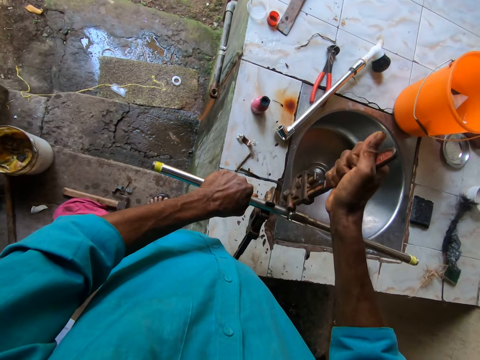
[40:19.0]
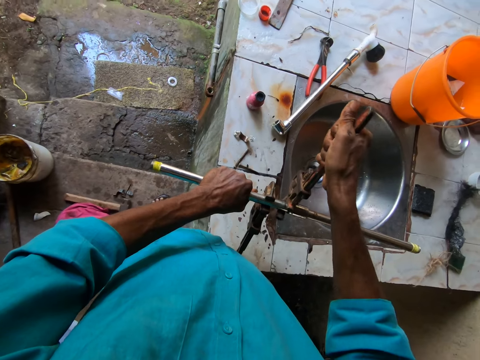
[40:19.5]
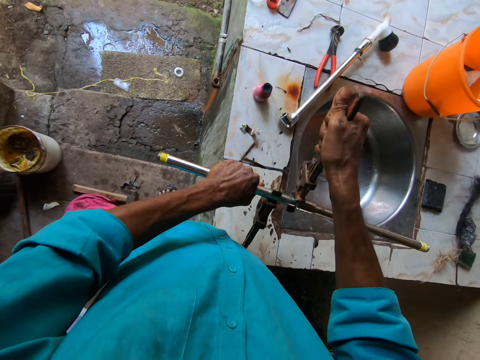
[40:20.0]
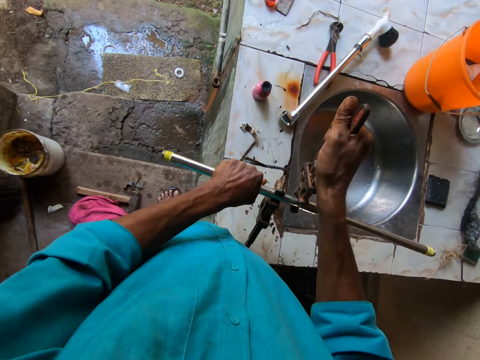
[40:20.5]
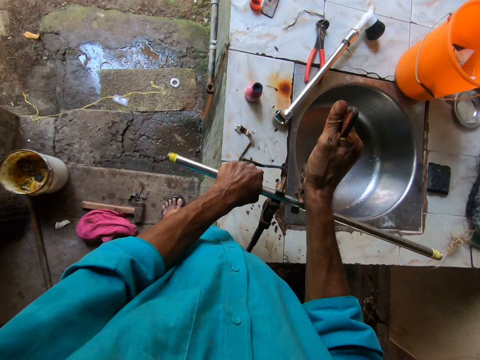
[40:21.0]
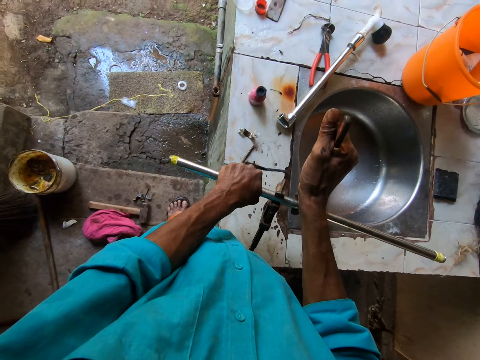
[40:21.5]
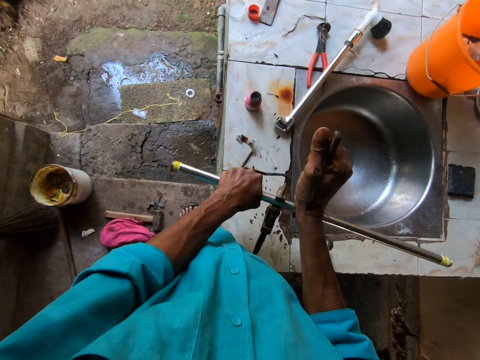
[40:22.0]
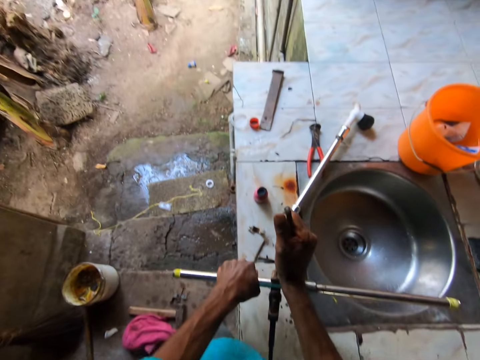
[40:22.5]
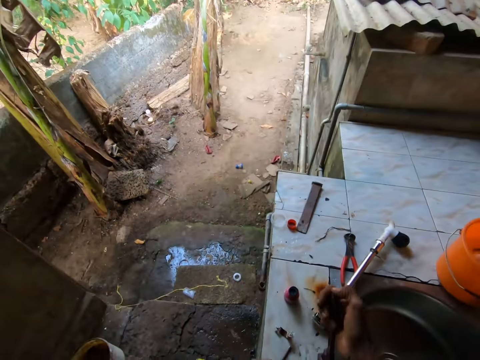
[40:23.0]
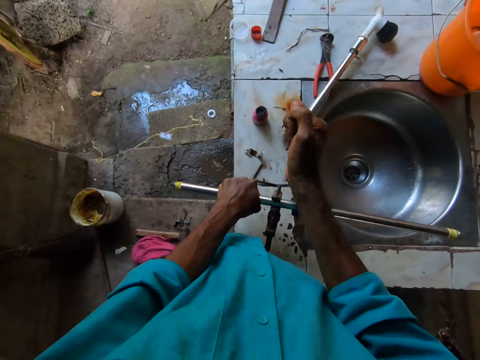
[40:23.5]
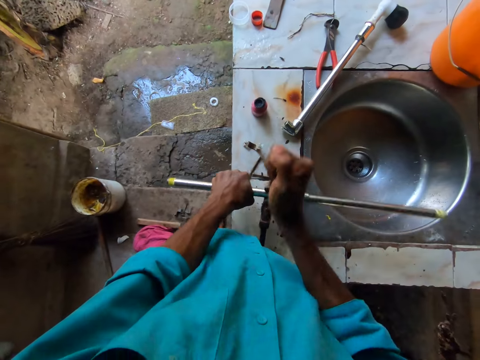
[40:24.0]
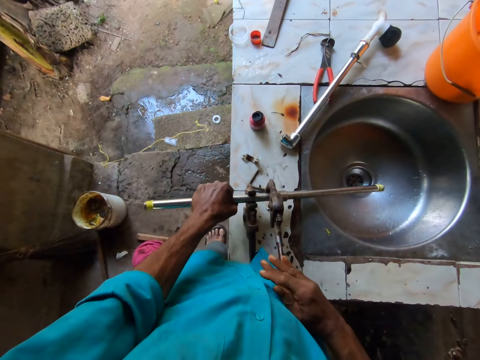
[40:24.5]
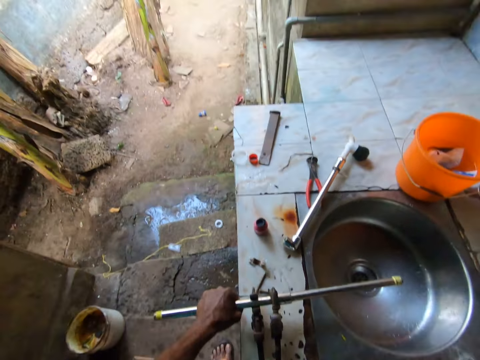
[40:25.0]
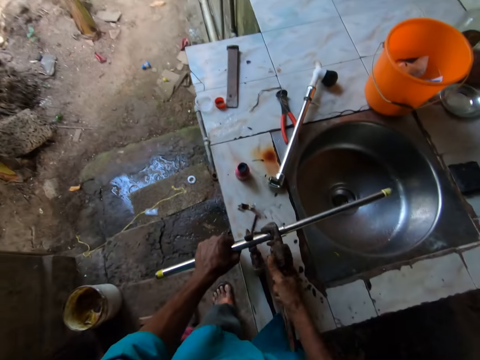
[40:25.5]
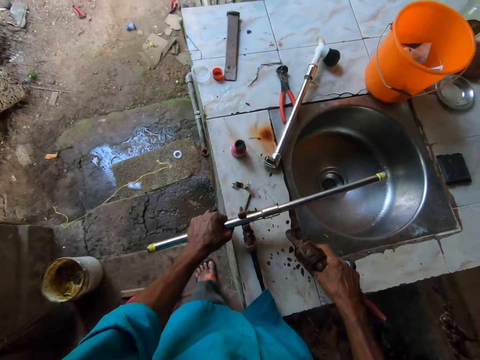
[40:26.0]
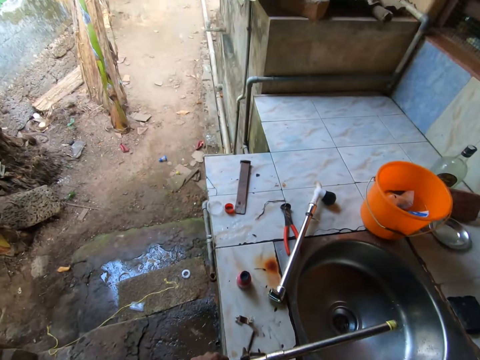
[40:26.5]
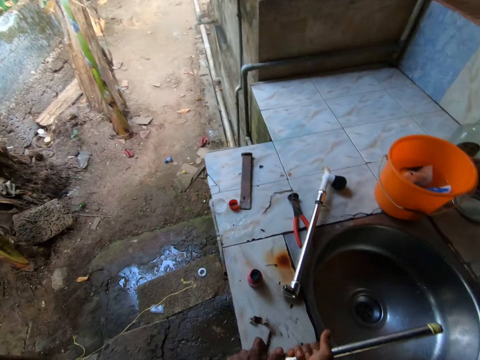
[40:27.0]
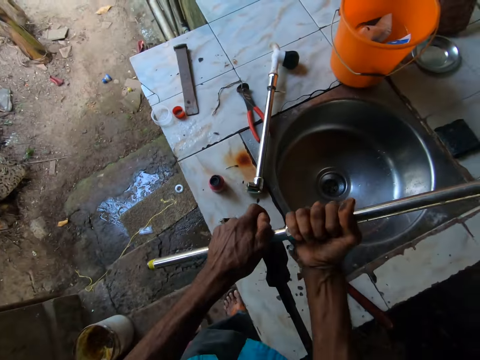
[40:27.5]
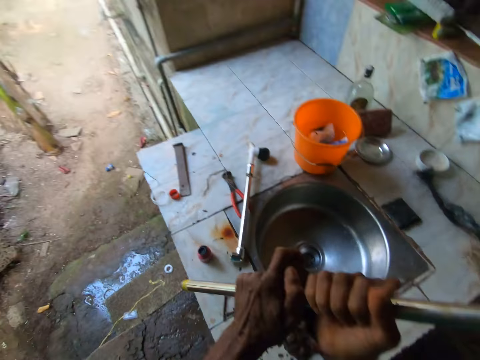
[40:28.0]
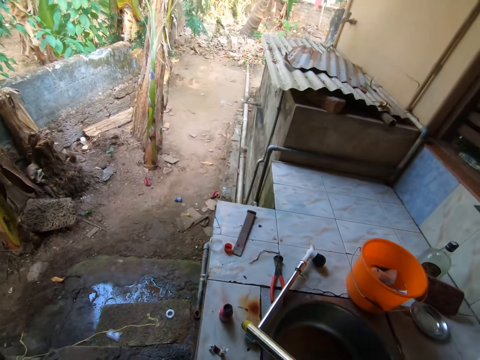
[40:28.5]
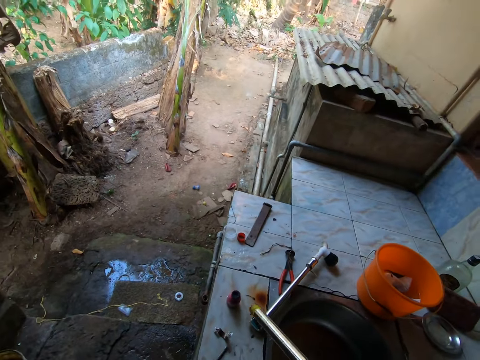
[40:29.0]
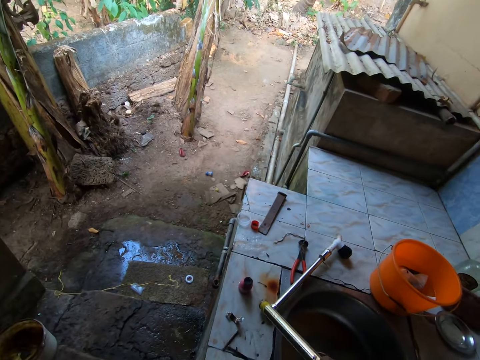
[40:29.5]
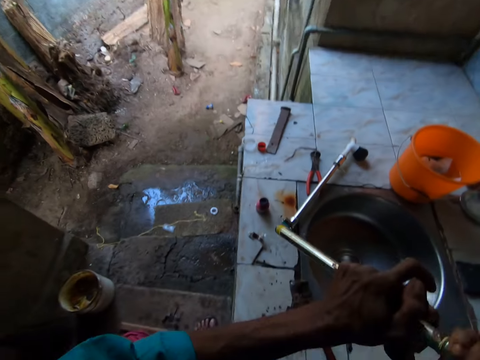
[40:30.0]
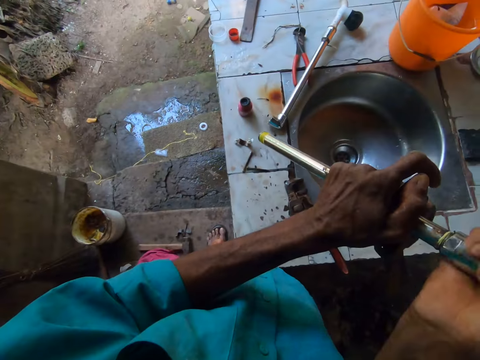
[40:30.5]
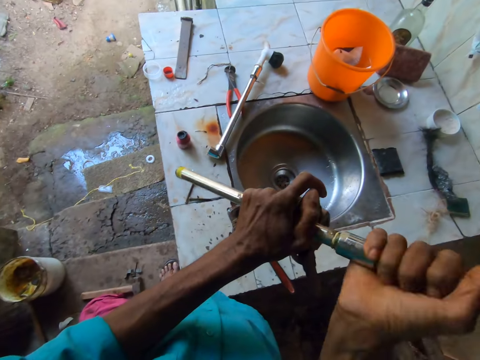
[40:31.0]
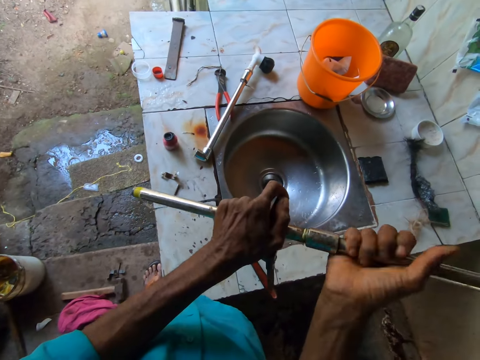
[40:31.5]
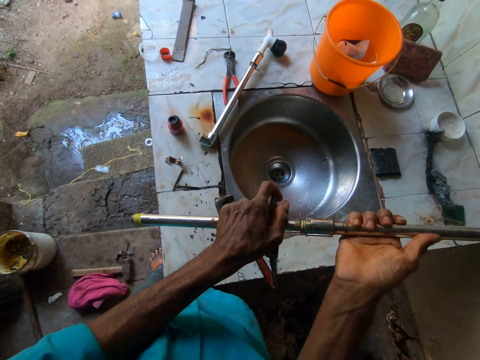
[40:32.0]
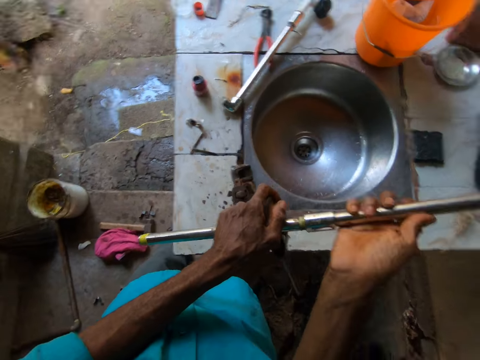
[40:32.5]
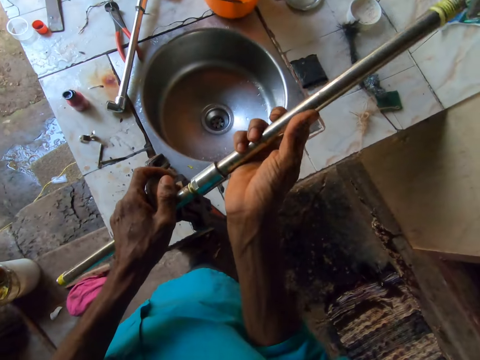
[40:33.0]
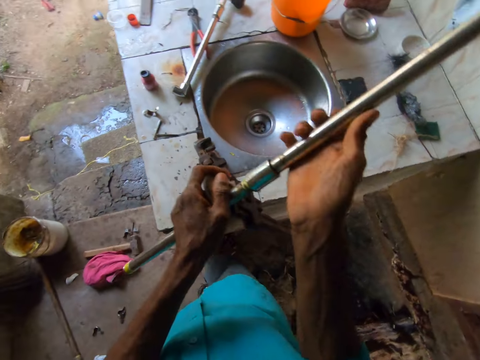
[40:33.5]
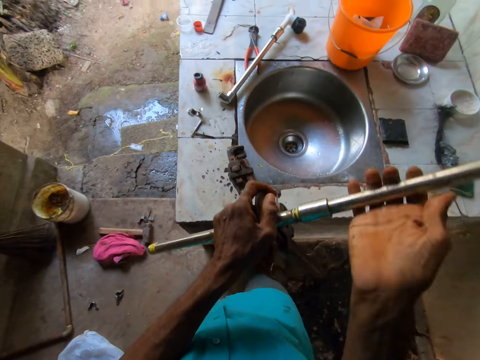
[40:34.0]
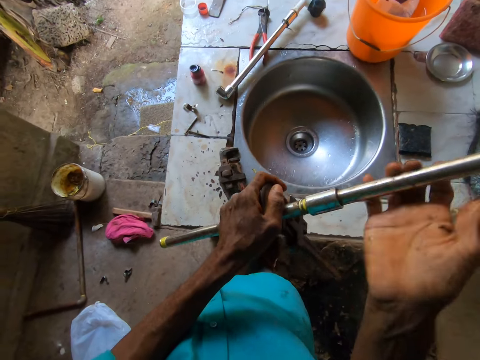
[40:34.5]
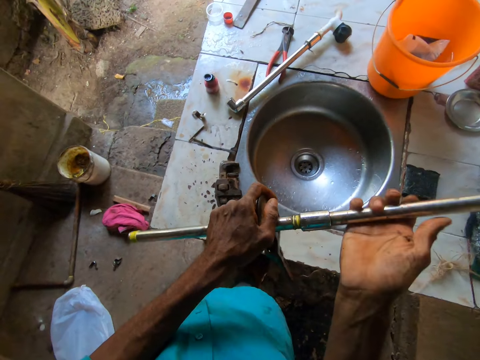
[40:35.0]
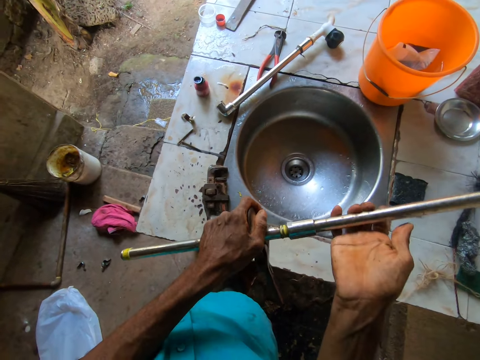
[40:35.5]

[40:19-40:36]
The camera wearer unscrews the pipe with the pipe wrench in his right hand. He separates the pipe with the other pipe wrench. He drops the pipe wrench on the counter top with his right hand. He unscrews the pipe with both hands. He separates the pipe with the other pipe wrench. He opens and loosens the pipe with a hand.

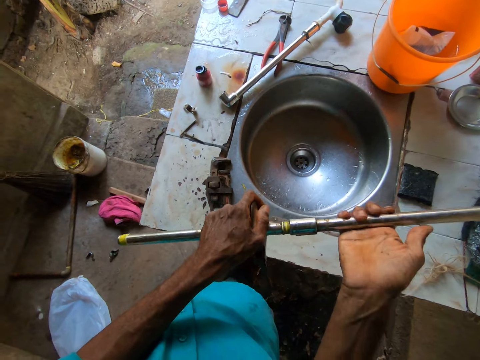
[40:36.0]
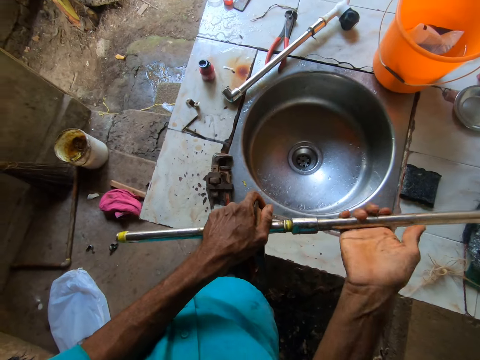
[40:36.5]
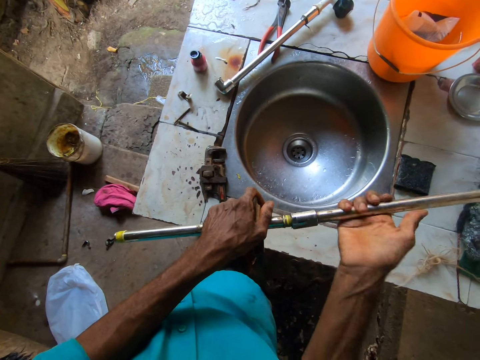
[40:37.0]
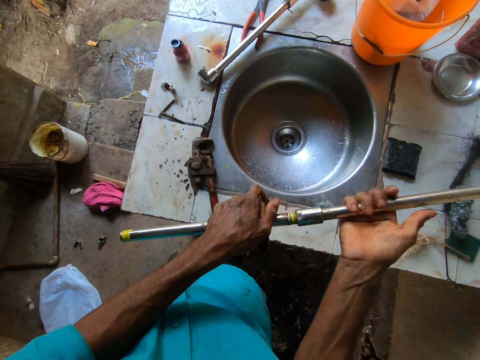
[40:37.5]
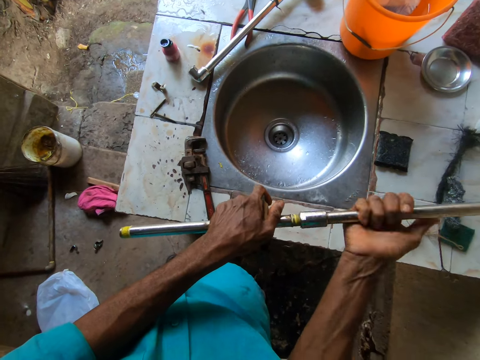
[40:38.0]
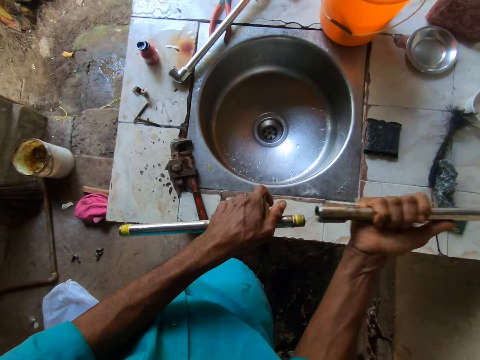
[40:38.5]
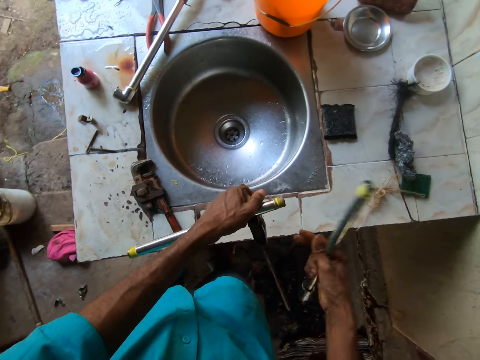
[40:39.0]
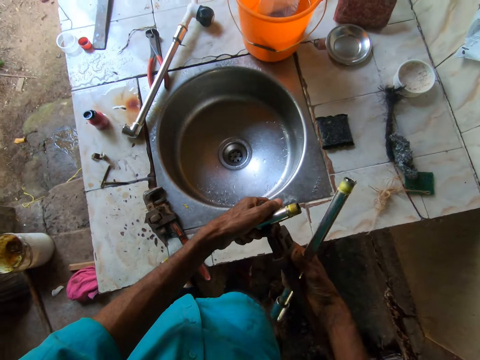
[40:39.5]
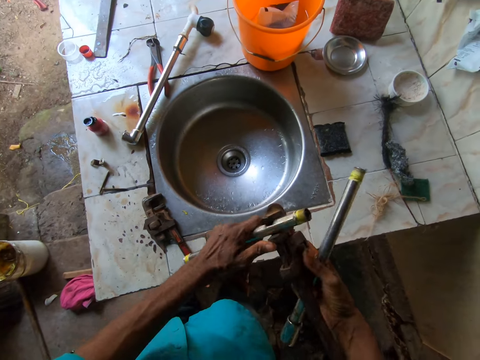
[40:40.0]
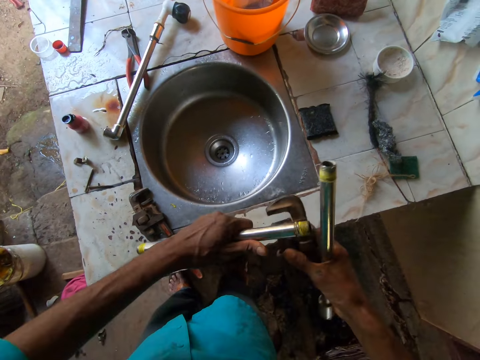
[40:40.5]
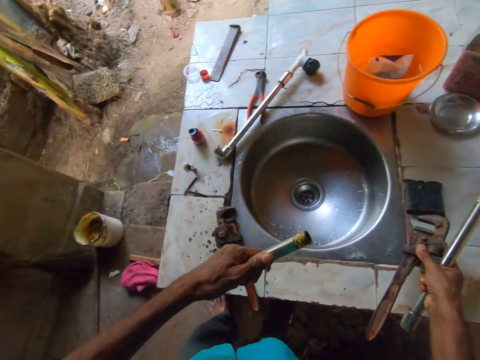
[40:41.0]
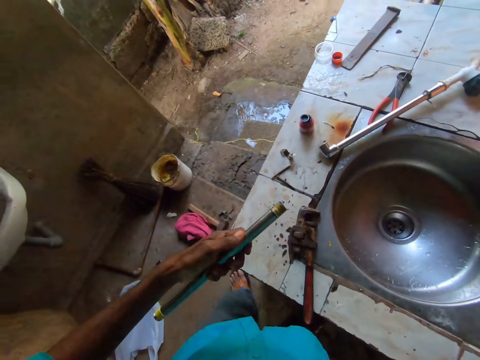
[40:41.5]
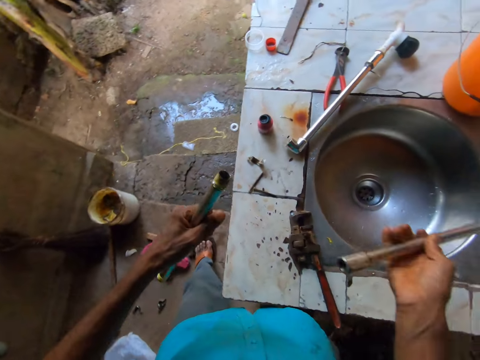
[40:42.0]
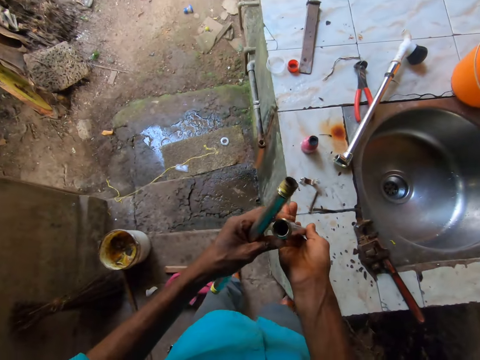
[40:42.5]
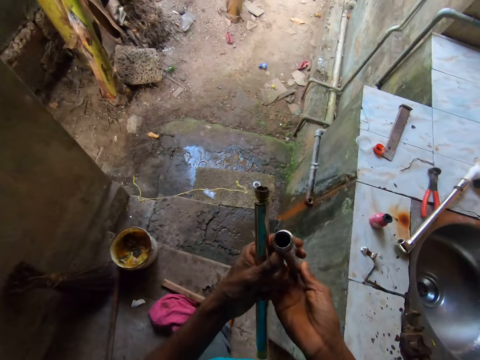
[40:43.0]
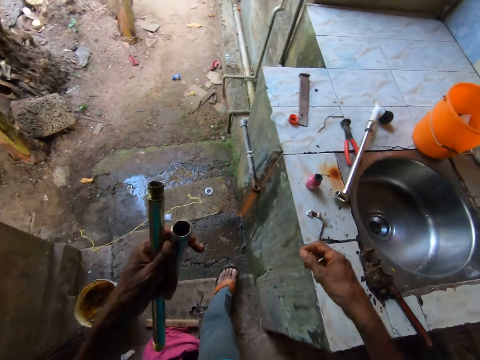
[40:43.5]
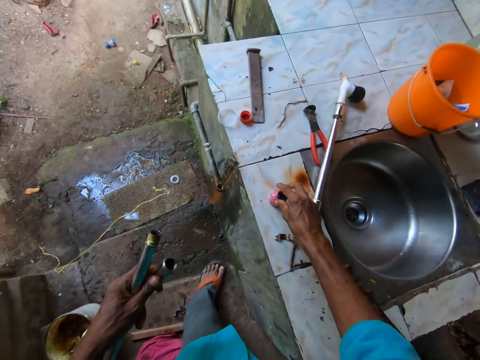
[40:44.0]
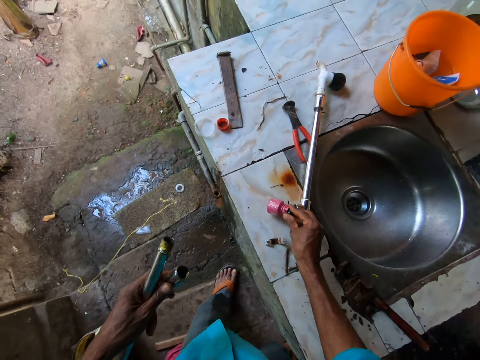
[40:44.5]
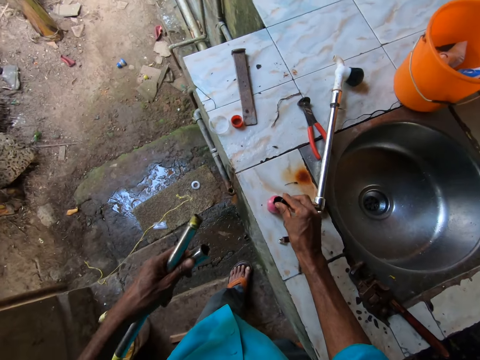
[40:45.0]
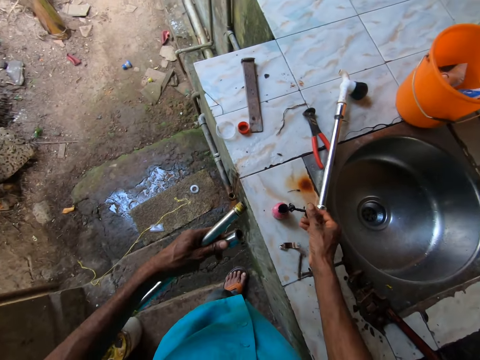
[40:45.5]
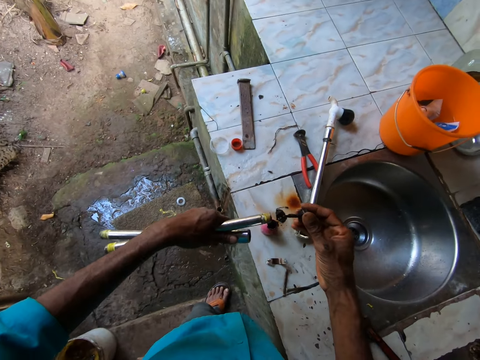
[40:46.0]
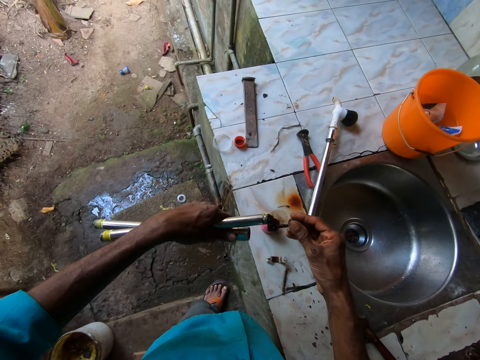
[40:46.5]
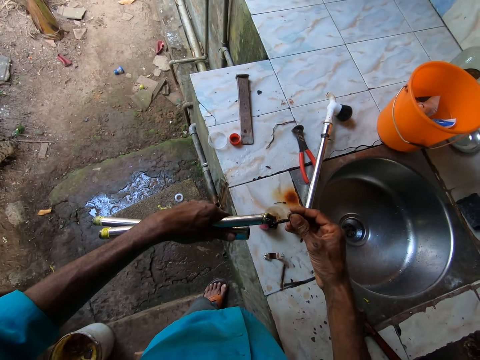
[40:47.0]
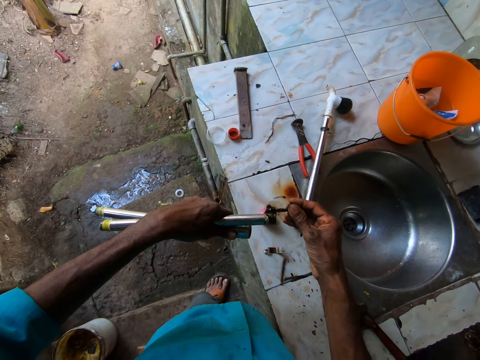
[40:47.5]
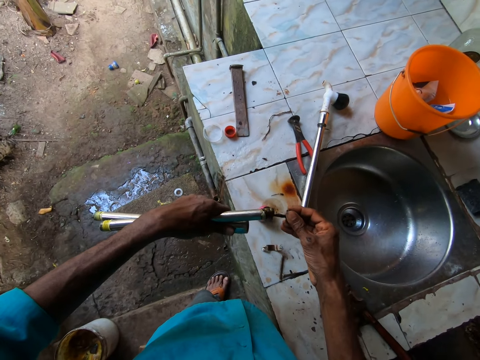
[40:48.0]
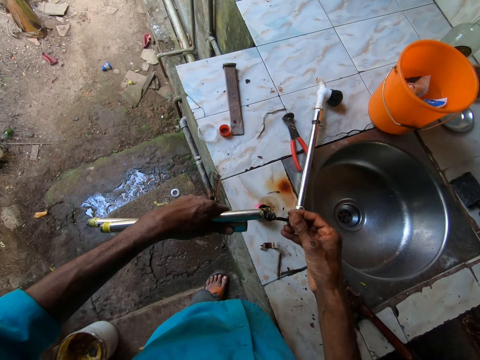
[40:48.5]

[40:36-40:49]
The camera wearer holds a pipe in his right hand. He separates the pipe. He removes the pipe wrench from the pipe with his right hand. He drops the pipe wrench on the counter top with his right hand. He passes the pipe from his right hand to his left hand. He opens a glue container with his right hand. He takes lubricant from the lubricant container with something. He puts a sealant on the edge of the pipe in his left hand with his right hand.
